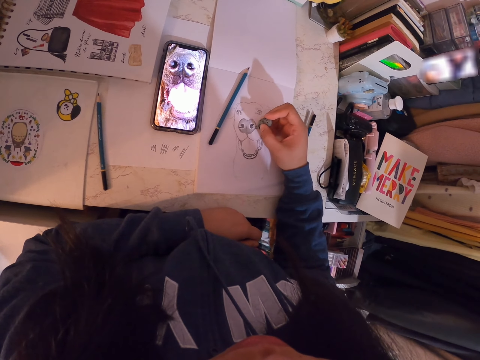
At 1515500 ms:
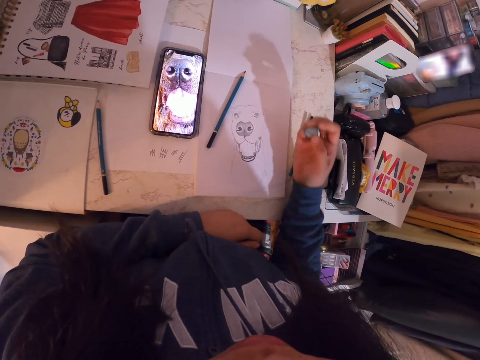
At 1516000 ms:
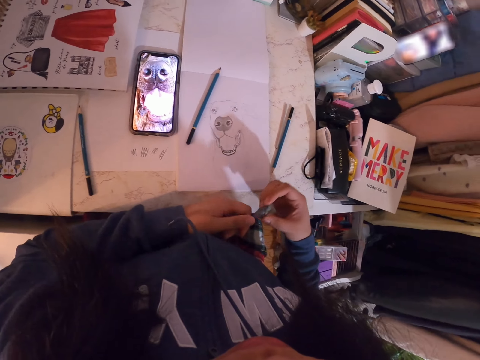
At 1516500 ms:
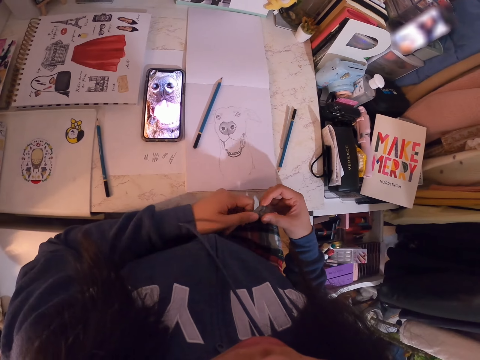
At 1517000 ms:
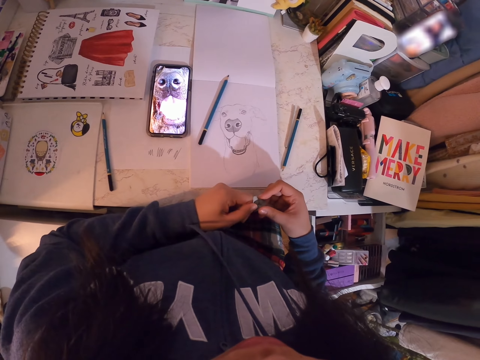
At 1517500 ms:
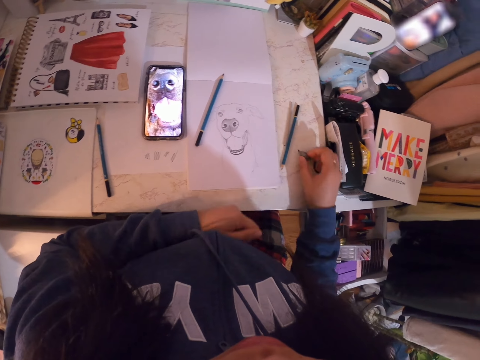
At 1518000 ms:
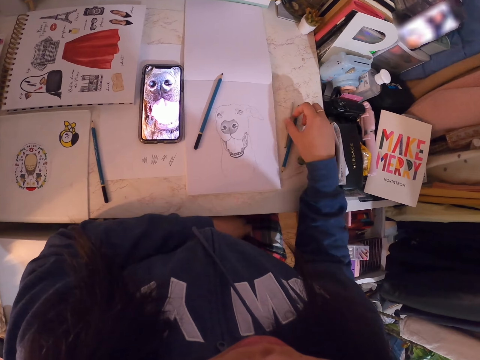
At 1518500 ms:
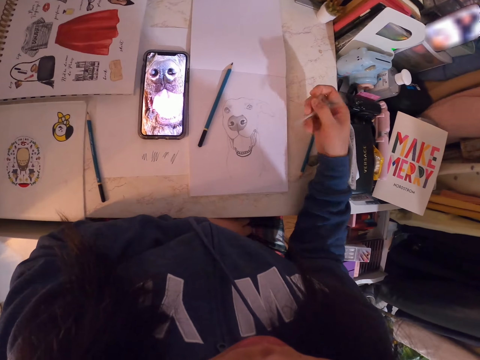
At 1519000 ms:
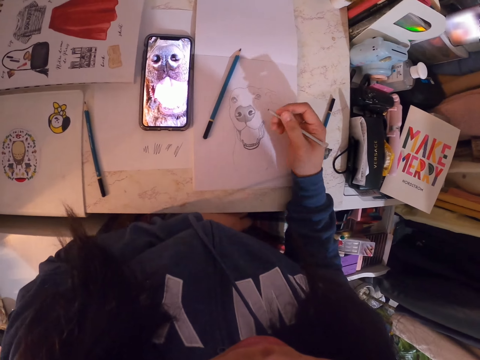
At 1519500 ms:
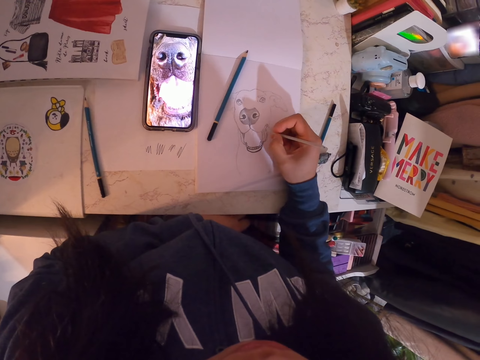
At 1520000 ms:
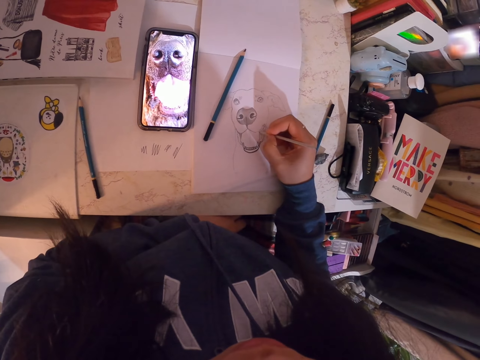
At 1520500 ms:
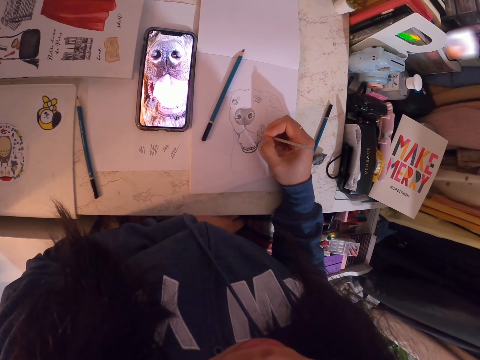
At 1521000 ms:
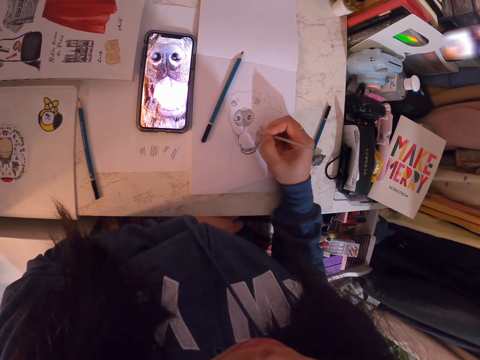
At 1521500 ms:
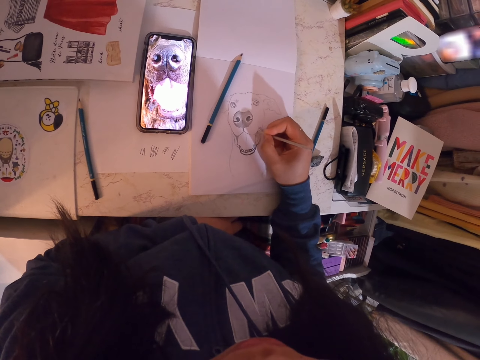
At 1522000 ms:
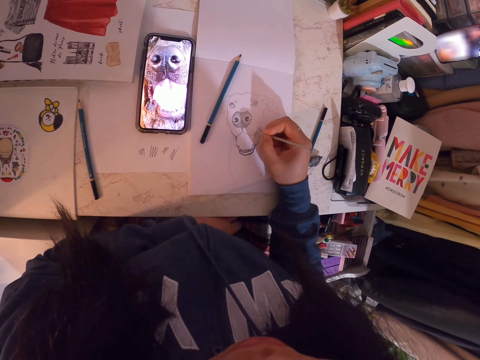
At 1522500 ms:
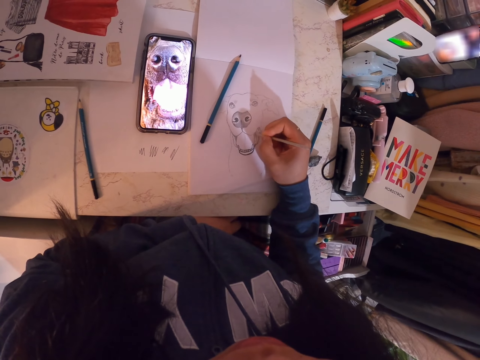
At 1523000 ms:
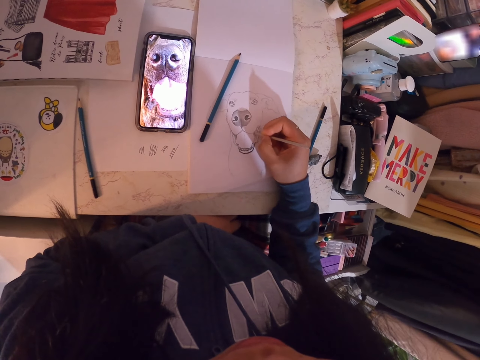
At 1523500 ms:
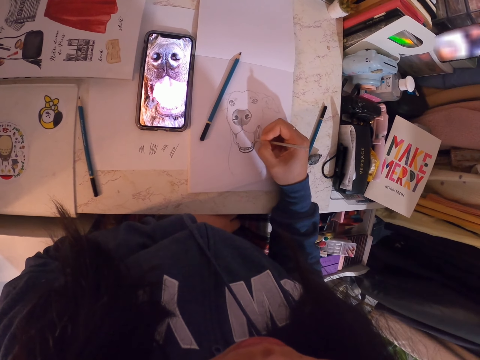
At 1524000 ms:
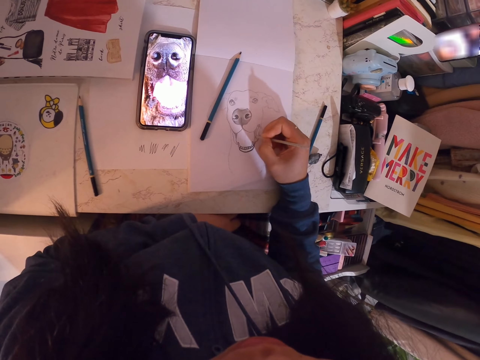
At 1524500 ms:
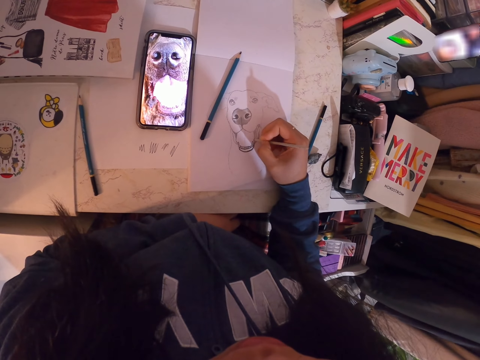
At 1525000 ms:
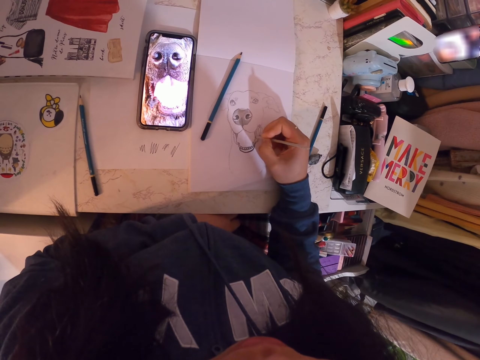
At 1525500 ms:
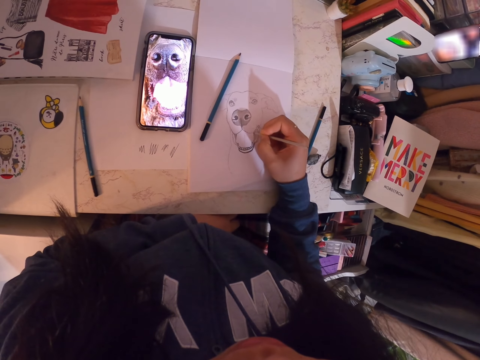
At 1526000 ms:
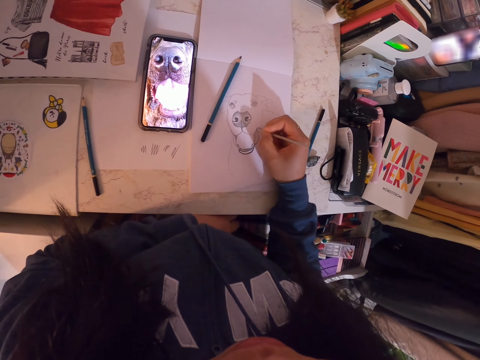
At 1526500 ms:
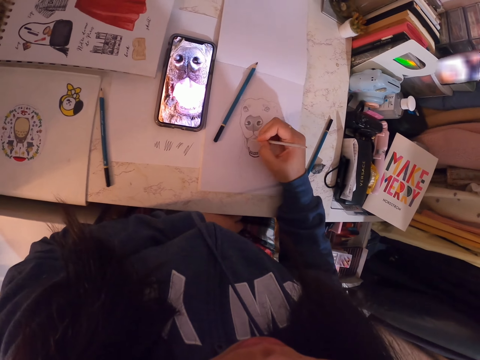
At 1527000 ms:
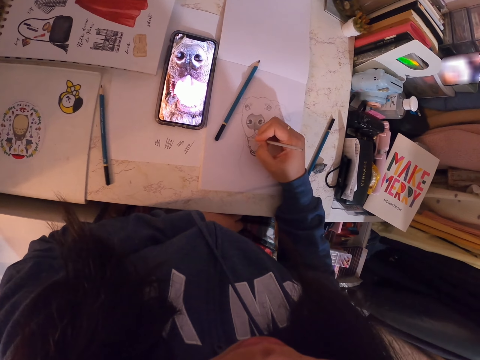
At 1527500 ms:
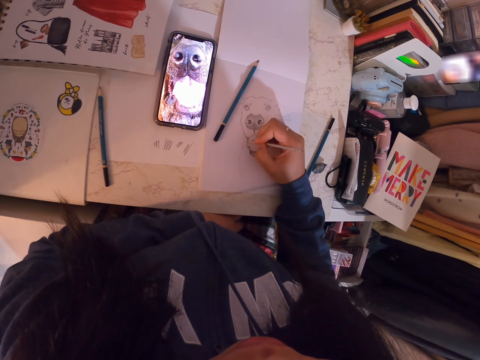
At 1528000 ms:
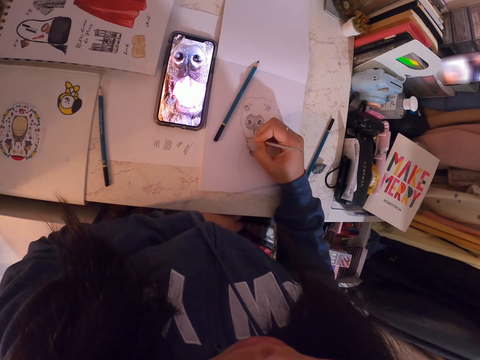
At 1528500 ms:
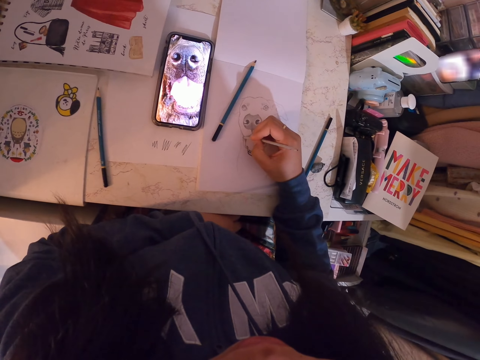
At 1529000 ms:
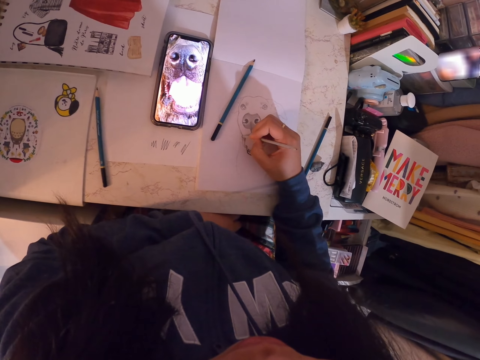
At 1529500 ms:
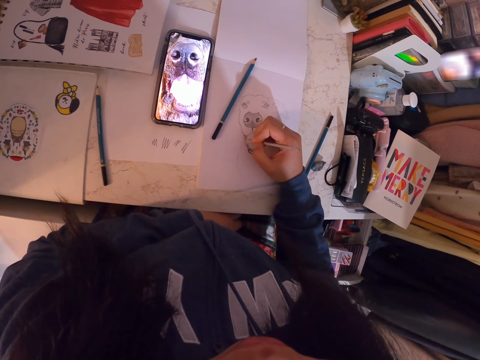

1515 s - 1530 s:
The camera wearer holds the rubber with the left hand. They put the rubber on the table. They pick up the pencil. They hold the pencil. They draw the image on the book.

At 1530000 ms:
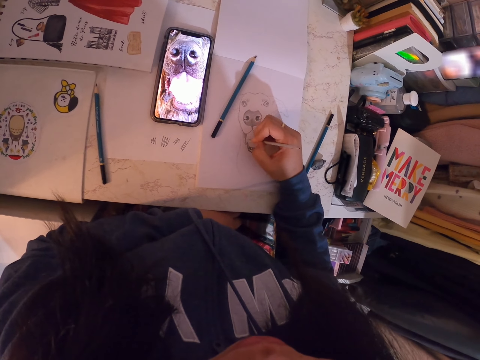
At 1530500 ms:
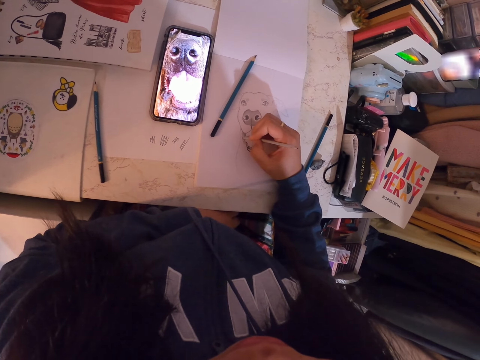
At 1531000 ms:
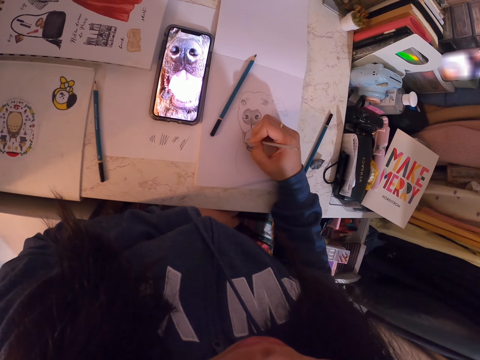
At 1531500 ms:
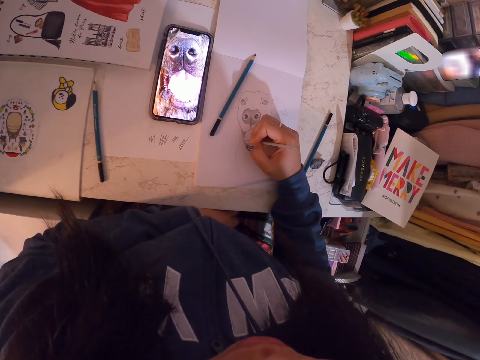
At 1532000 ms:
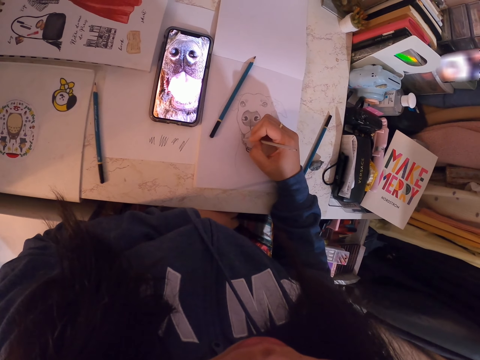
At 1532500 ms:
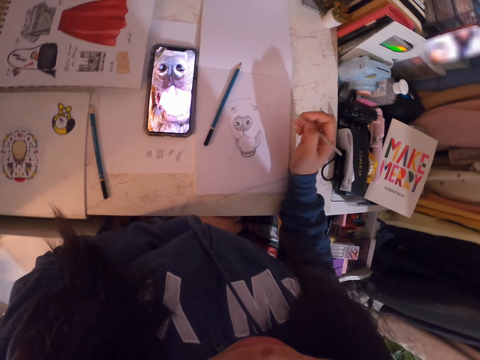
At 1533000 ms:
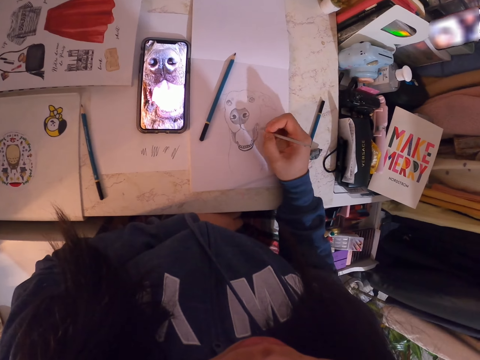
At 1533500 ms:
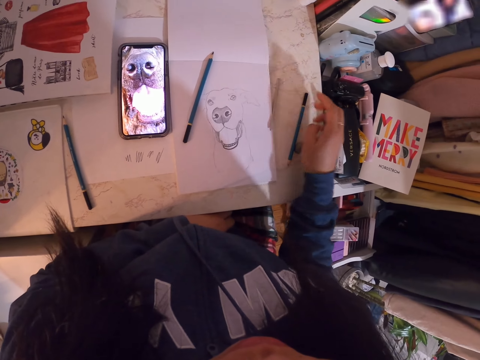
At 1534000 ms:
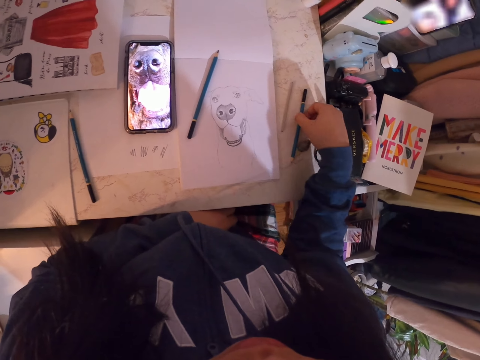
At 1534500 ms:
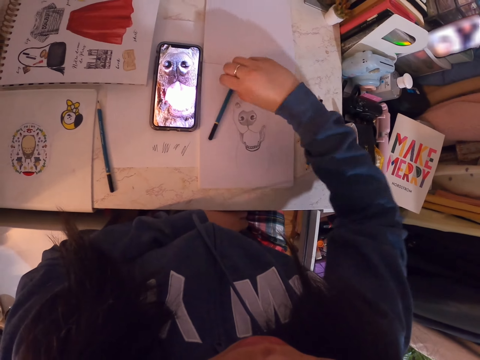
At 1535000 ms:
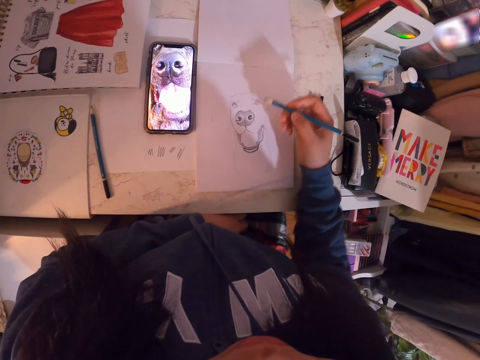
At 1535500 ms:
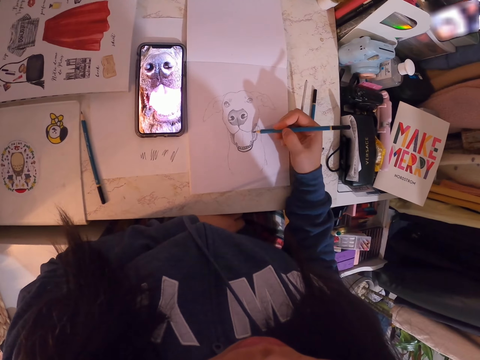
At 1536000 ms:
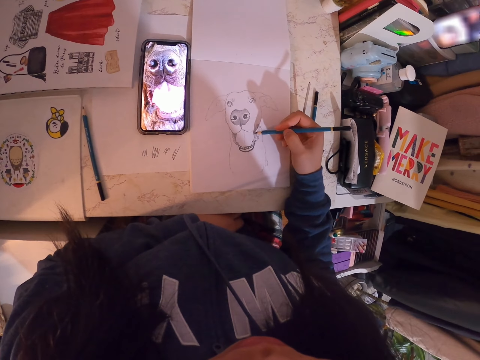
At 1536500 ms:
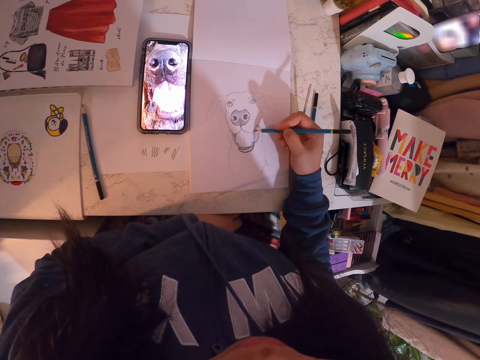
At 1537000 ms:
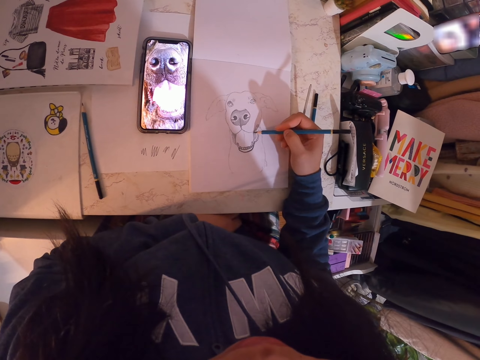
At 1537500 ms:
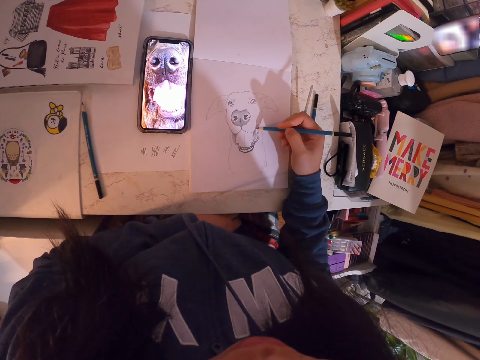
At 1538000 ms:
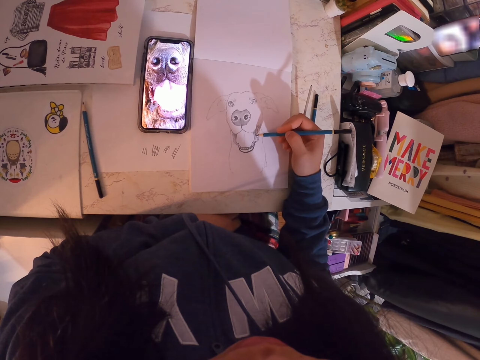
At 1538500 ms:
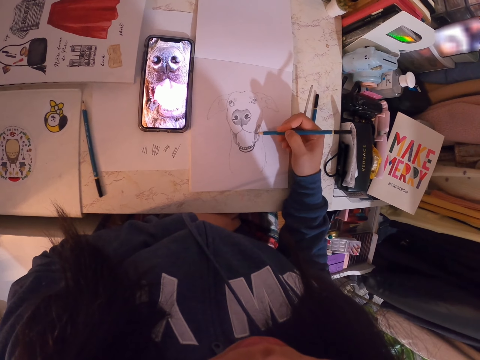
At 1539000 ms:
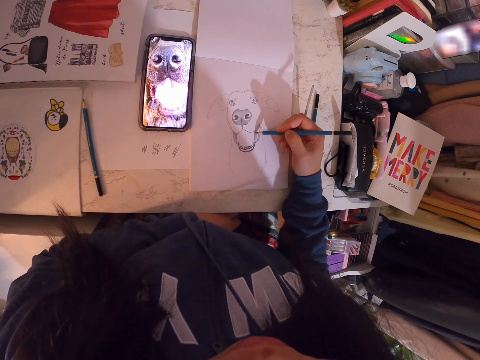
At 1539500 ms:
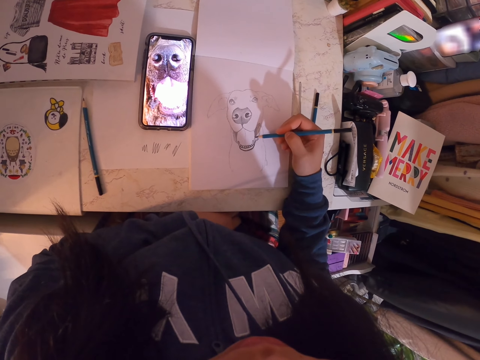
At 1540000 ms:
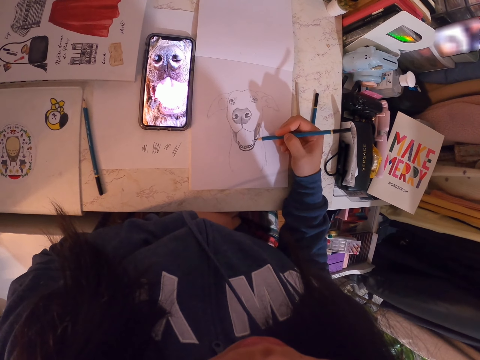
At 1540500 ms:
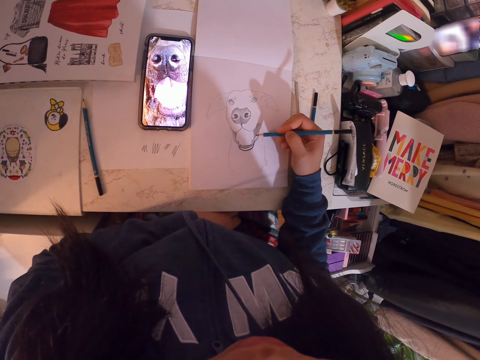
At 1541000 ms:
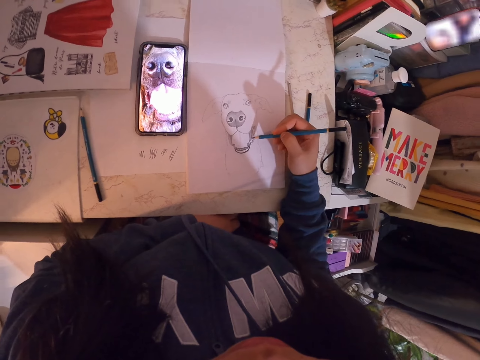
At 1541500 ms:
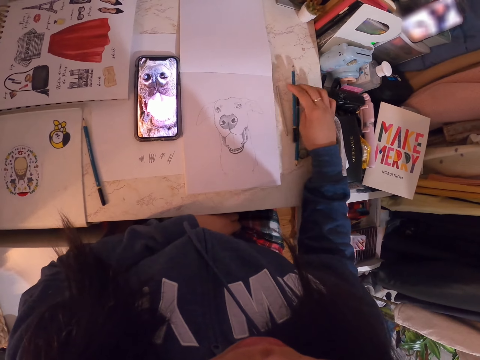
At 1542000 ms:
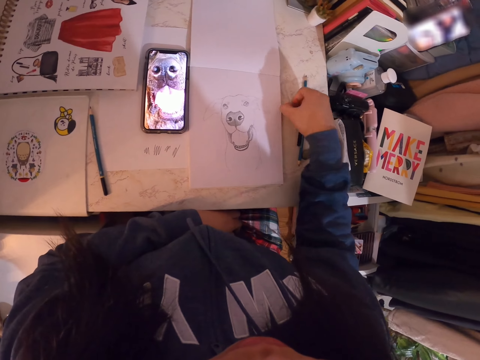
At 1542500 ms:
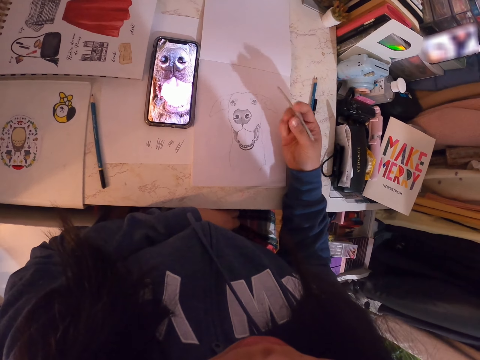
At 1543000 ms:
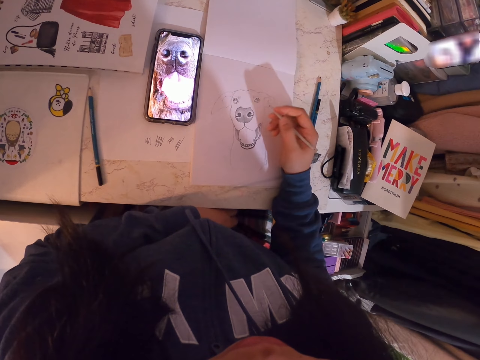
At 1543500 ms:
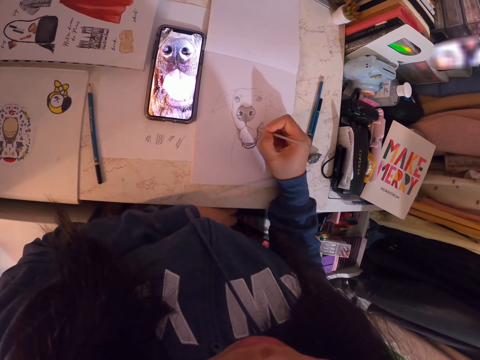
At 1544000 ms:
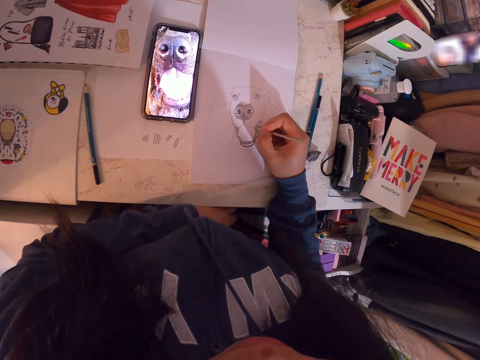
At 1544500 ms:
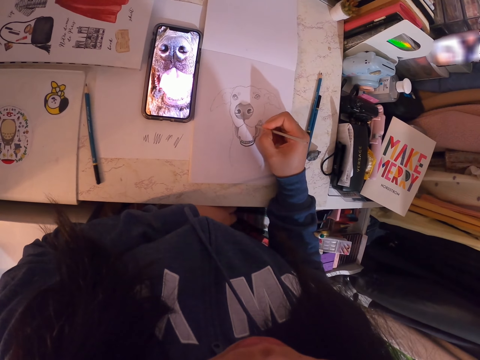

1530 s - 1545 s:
The camera wearer stares at the drawing. They put the pencil on the table. They touch the pencil. They pick up the pencil from the book. They hold the pencil. They draw the image on the book. They put the pencil on the table. They pick up a small pencil. They hold the pencil. They draw the image on the book.
